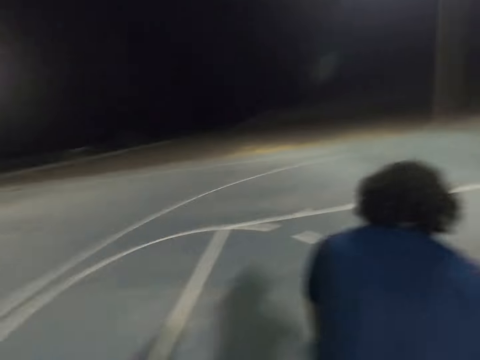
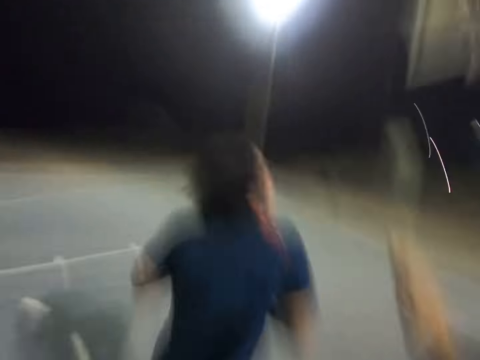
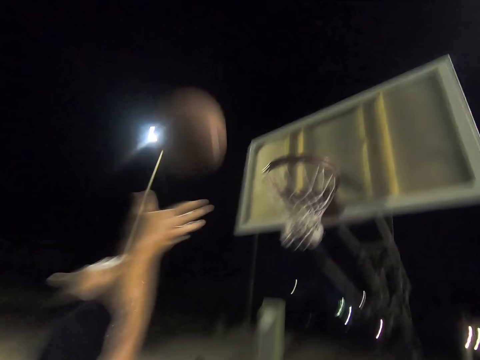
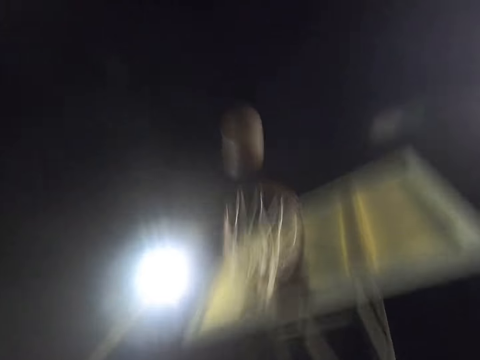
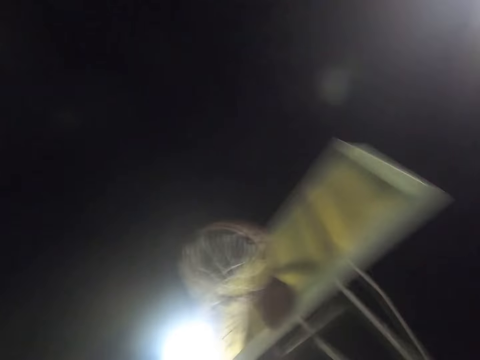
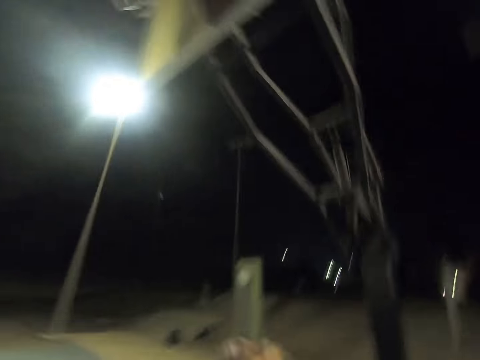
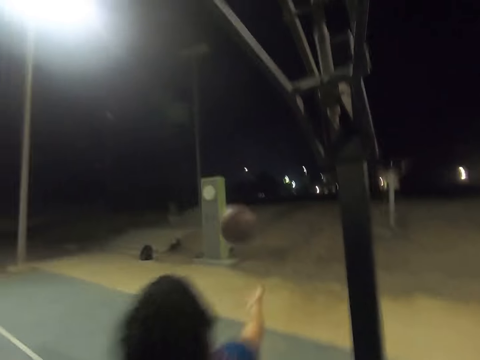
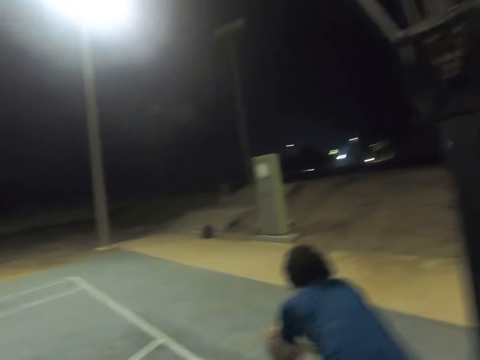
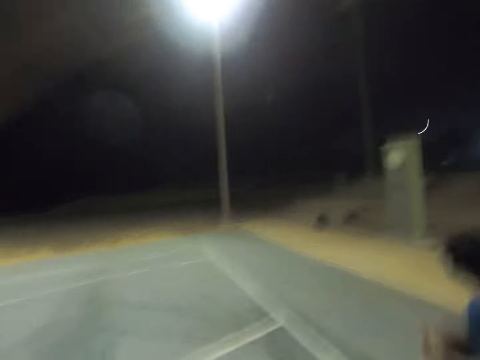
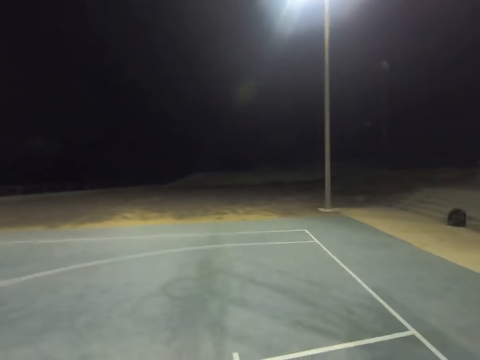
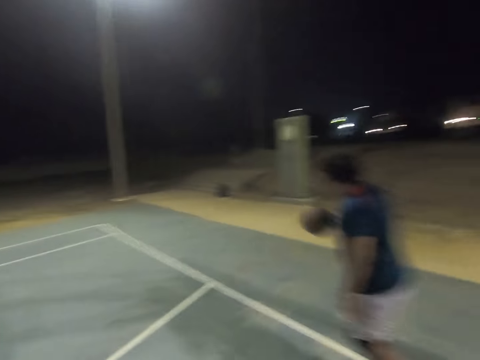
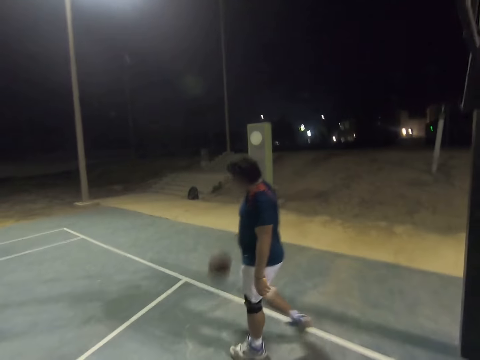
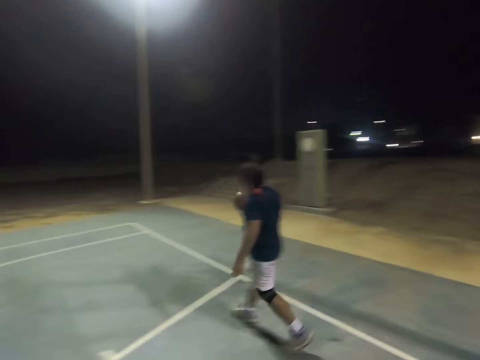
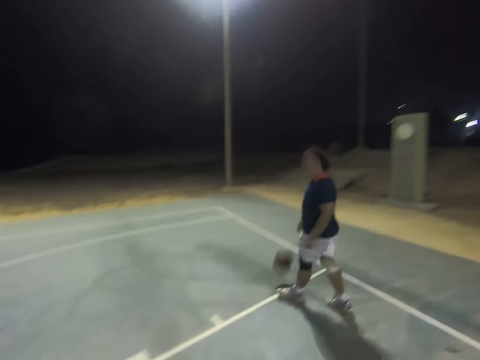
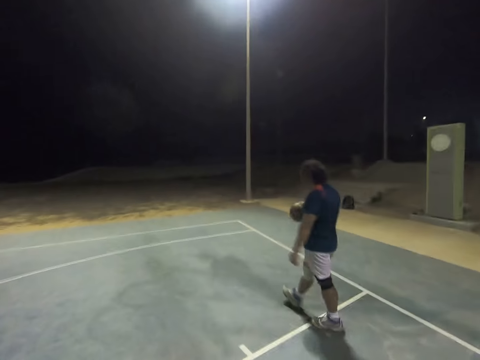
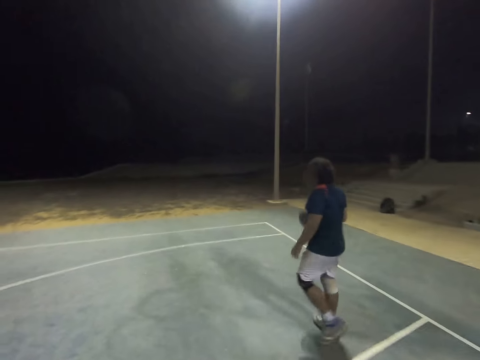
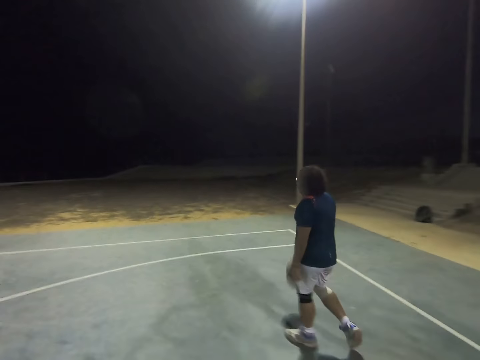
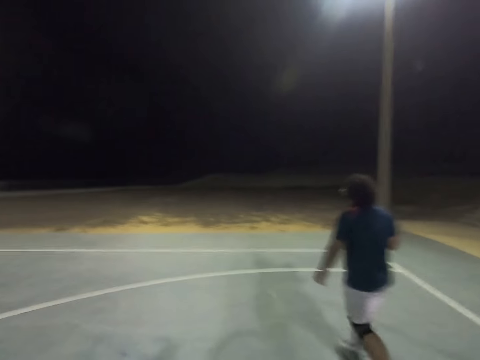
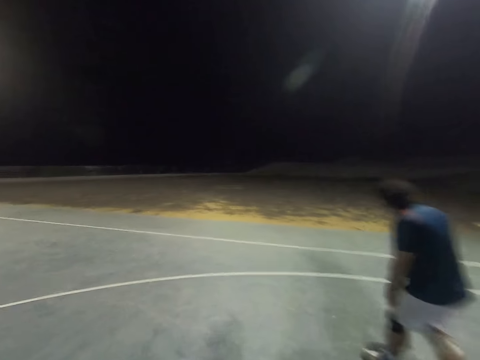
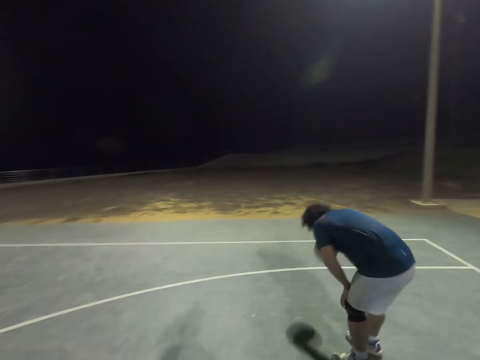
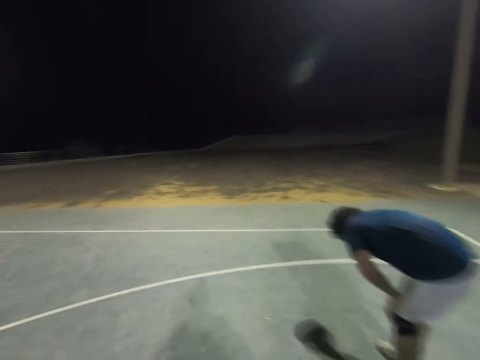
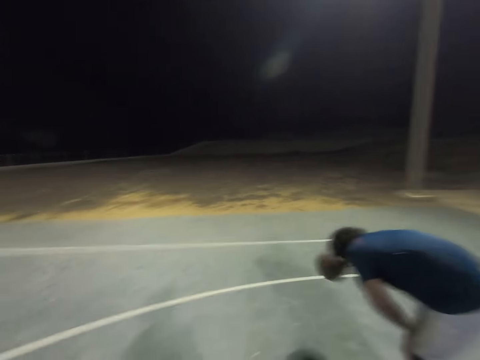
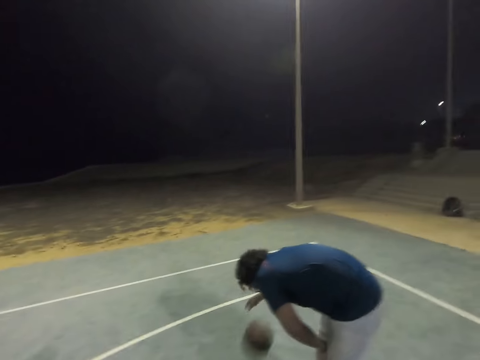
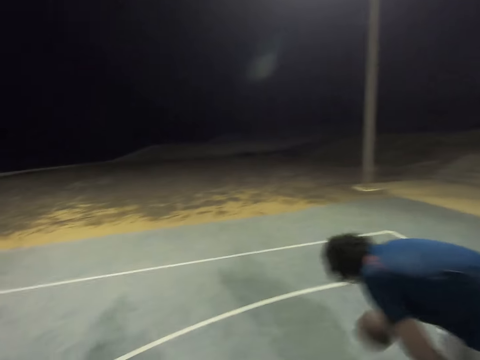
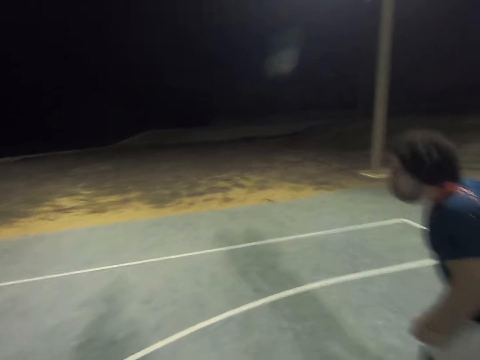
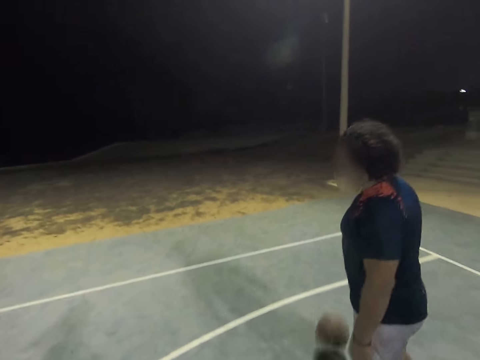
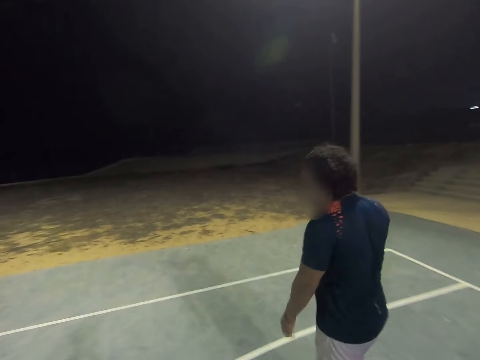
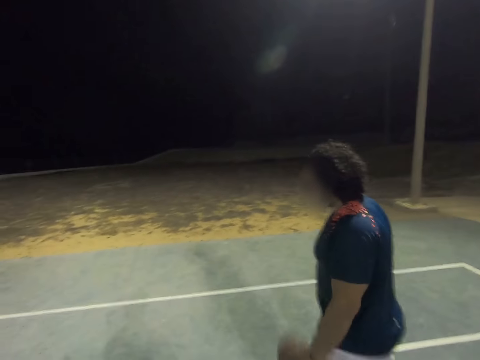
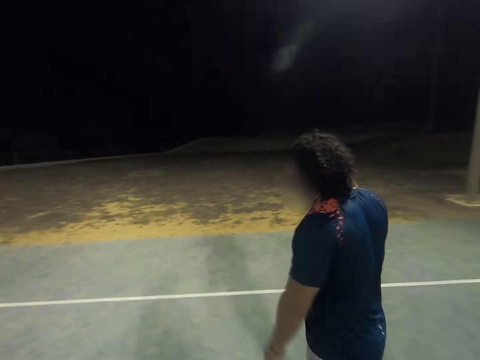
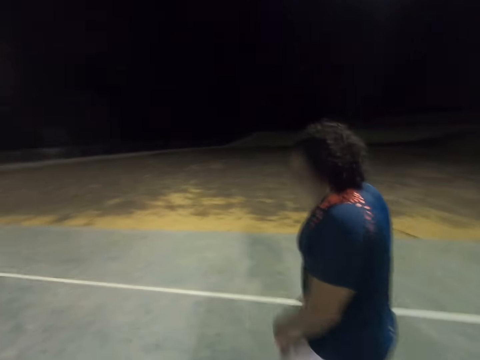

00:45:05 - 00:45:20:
A man throws the ball, runs for the ball, catches the ball, and dribbles the ball. The man bends and dribbles the ball.

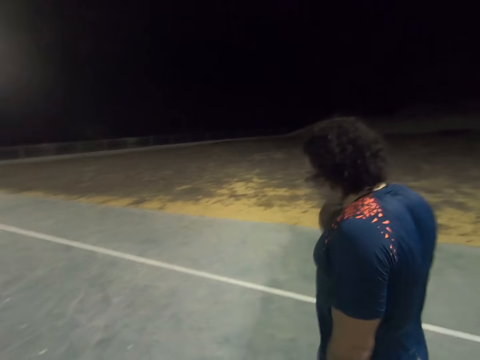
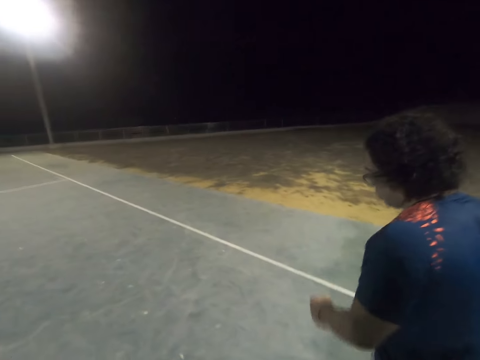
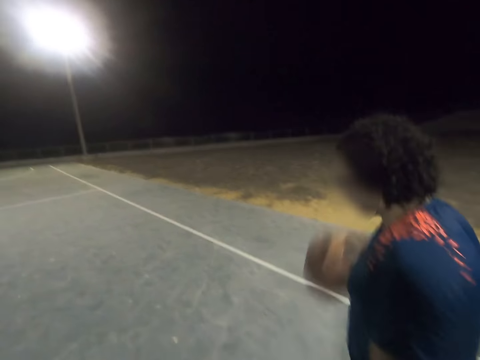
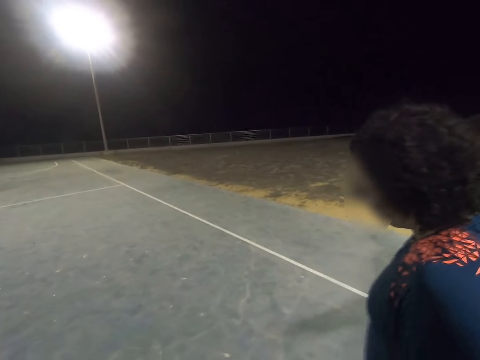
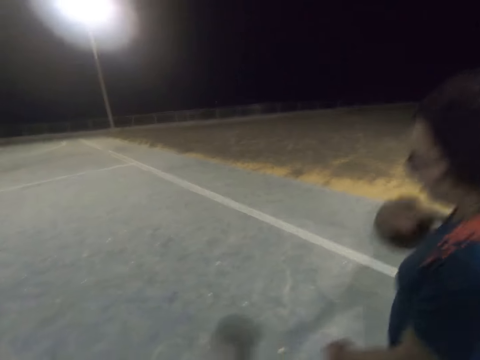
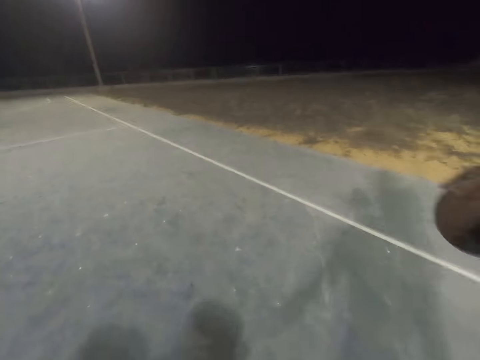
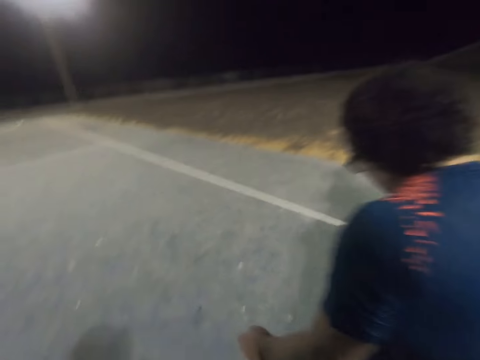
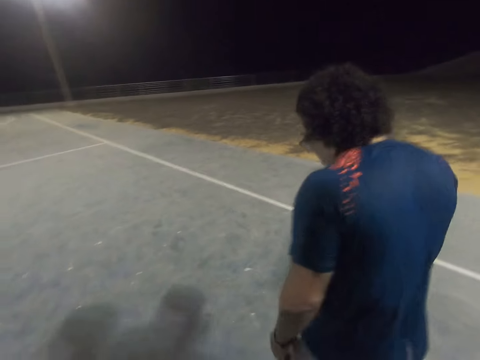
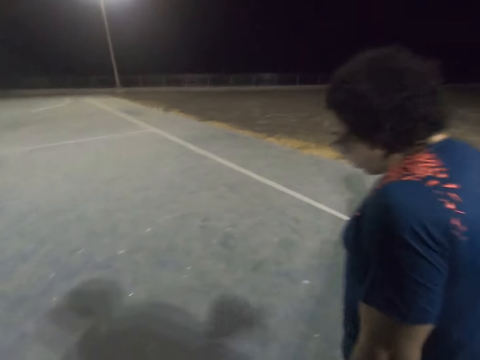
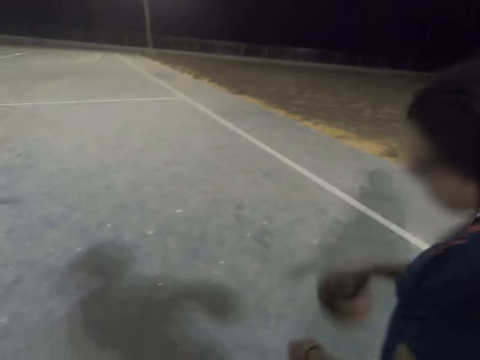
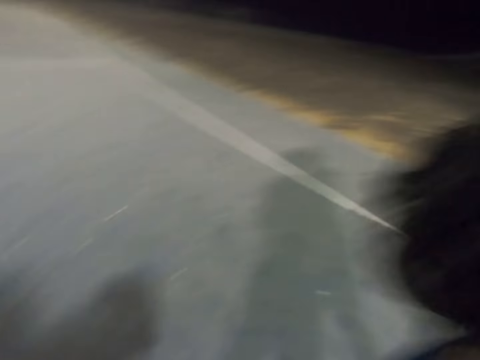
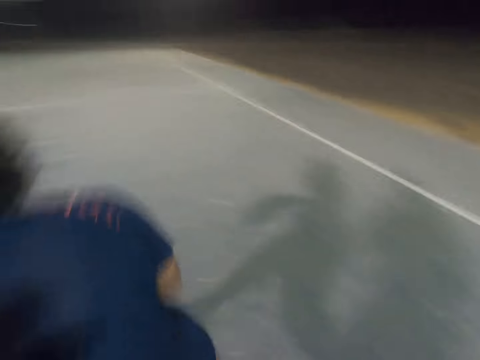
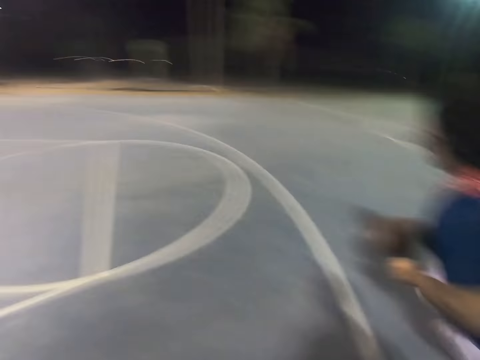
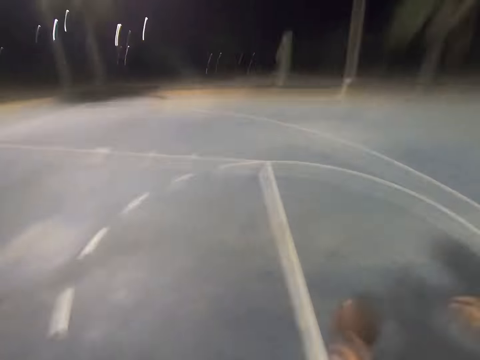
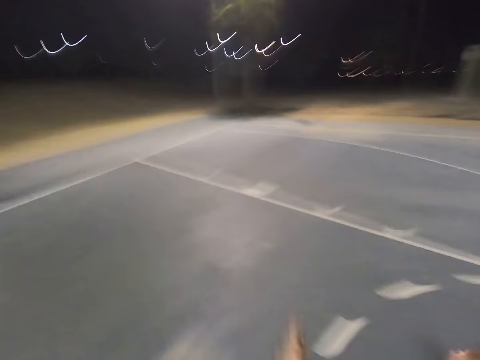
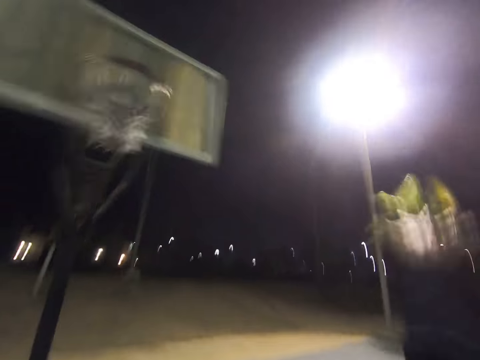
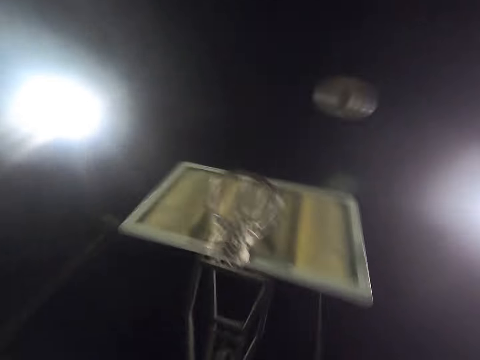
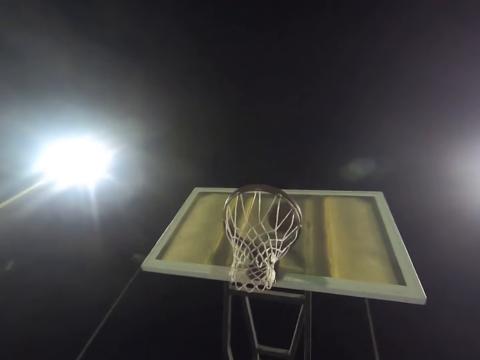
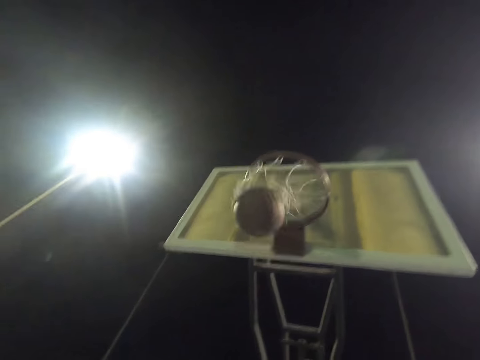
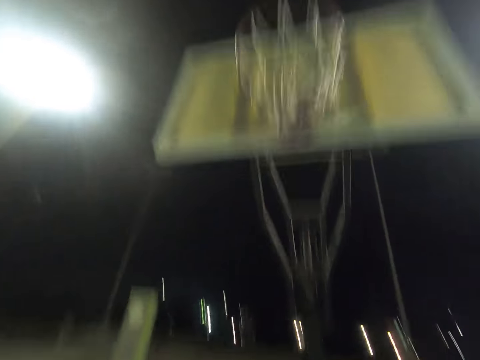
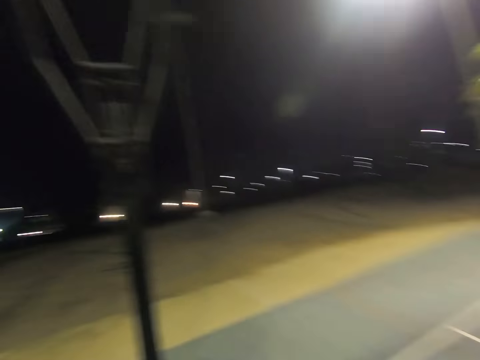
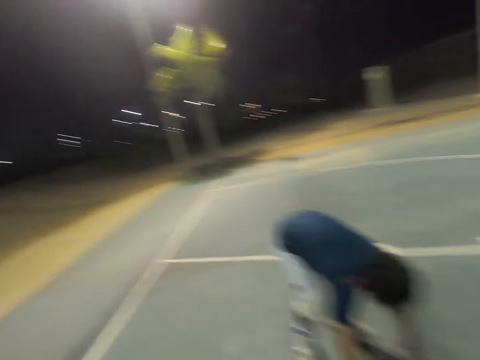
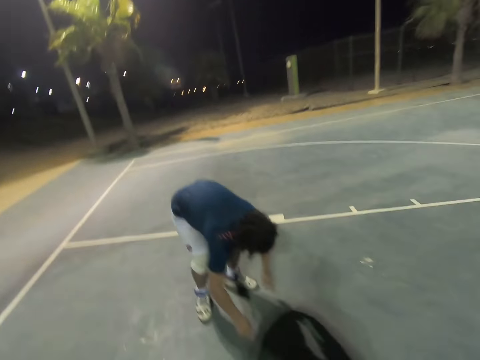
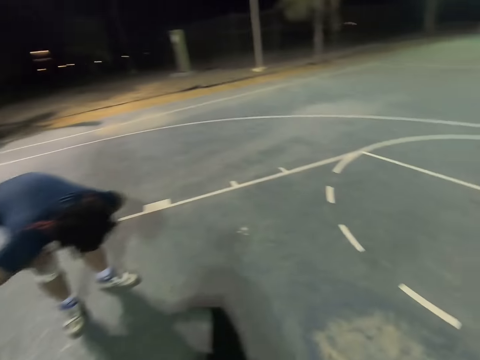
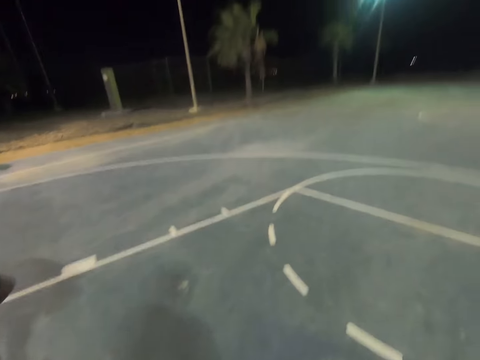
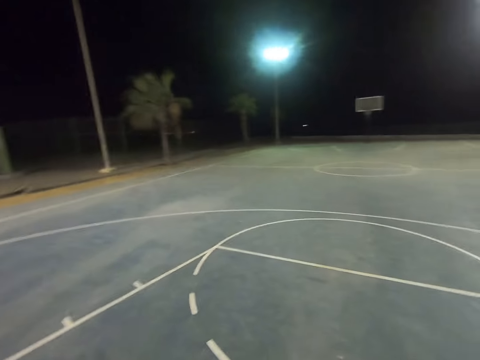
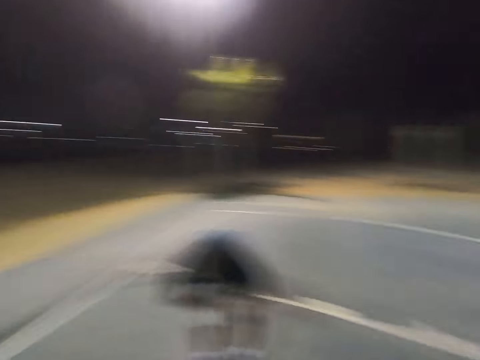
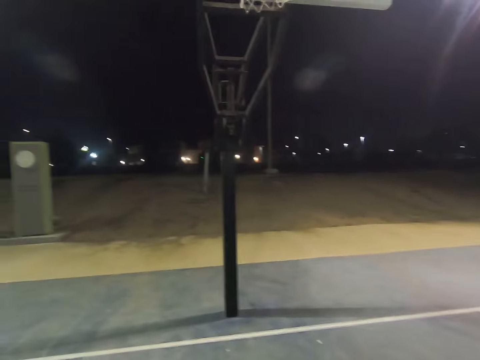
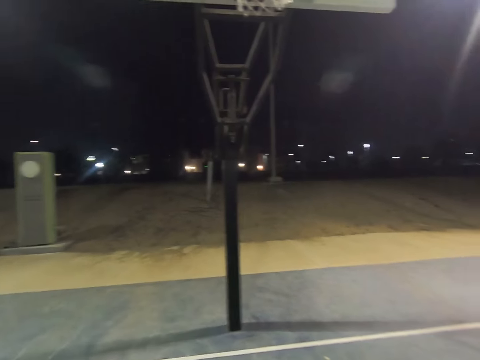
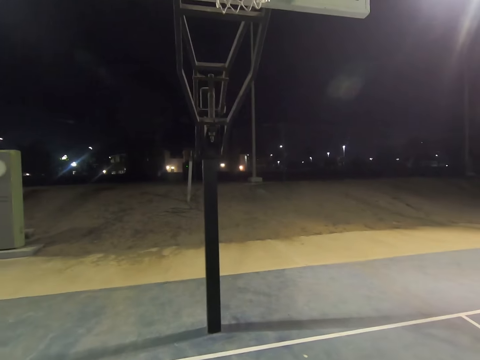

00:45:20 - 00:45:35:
A man dribbles the ball. The camera wearer raises the left hand. The man makes a shot. The man bends and touches his knees. The camera wearer looks around. They walk the court.
